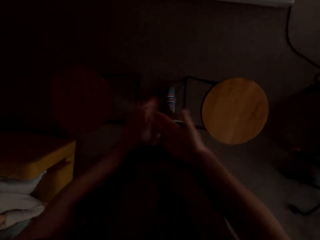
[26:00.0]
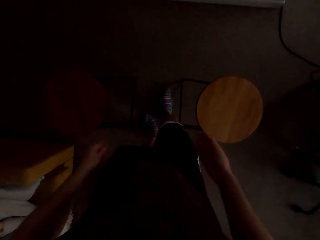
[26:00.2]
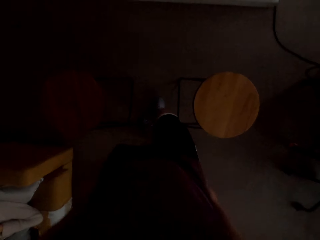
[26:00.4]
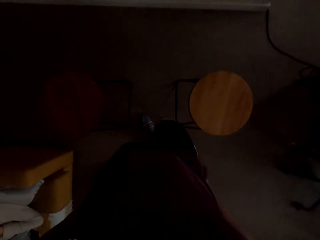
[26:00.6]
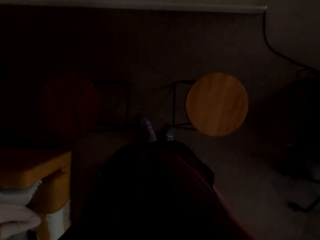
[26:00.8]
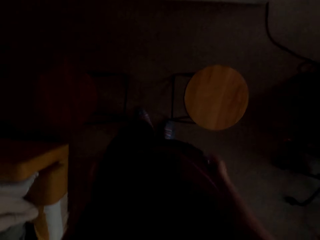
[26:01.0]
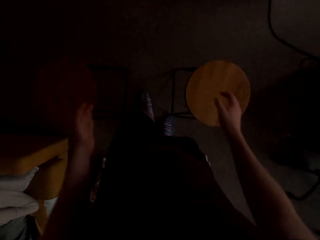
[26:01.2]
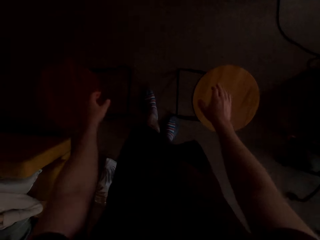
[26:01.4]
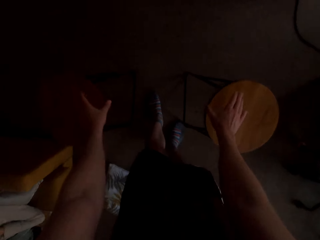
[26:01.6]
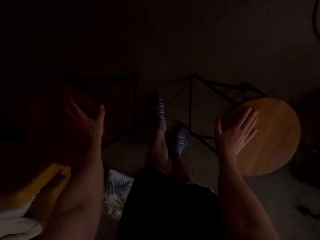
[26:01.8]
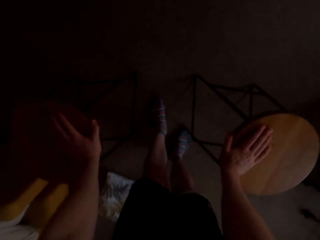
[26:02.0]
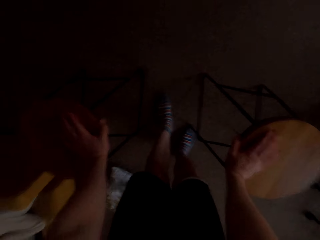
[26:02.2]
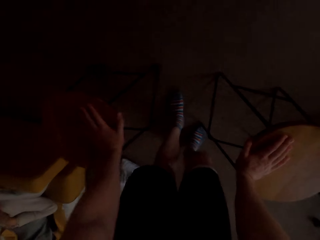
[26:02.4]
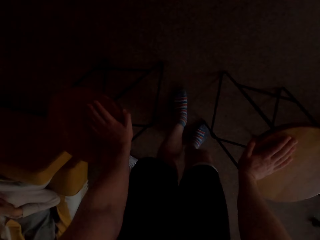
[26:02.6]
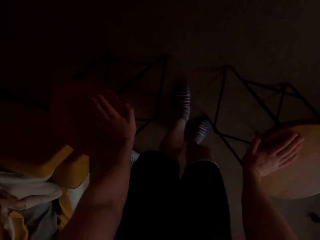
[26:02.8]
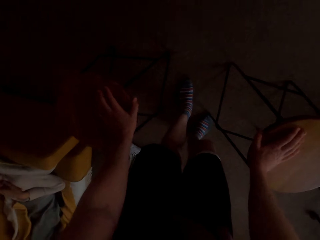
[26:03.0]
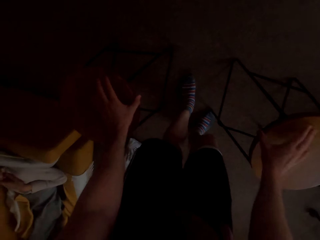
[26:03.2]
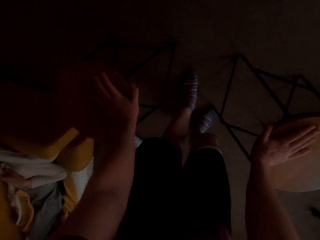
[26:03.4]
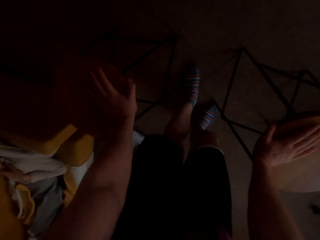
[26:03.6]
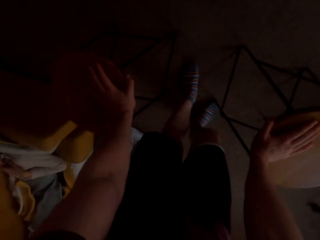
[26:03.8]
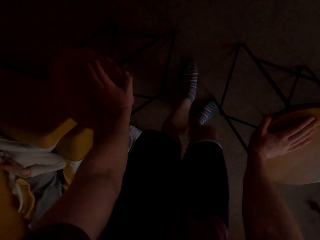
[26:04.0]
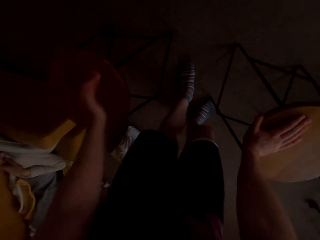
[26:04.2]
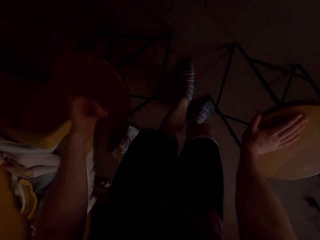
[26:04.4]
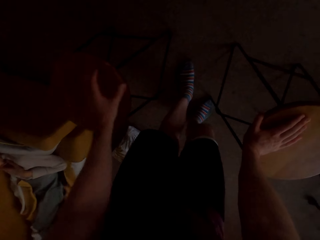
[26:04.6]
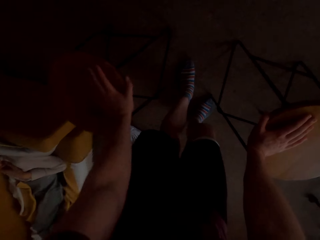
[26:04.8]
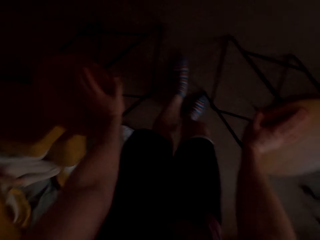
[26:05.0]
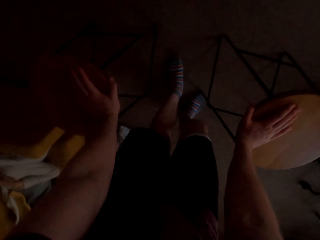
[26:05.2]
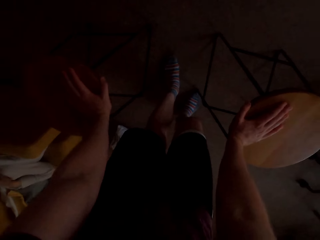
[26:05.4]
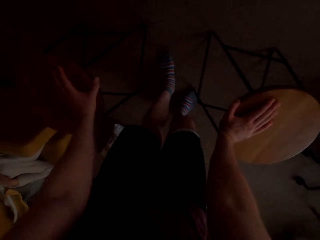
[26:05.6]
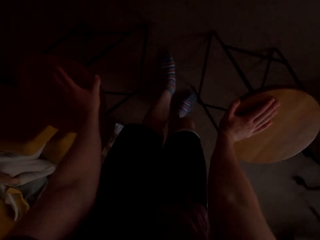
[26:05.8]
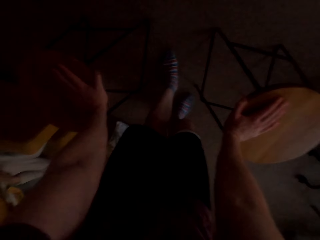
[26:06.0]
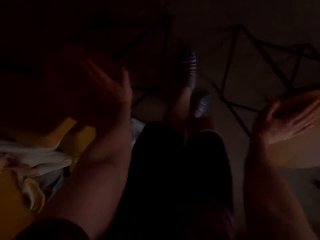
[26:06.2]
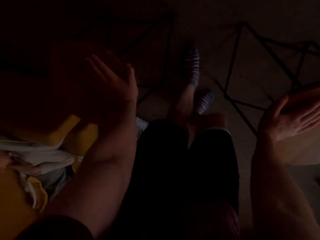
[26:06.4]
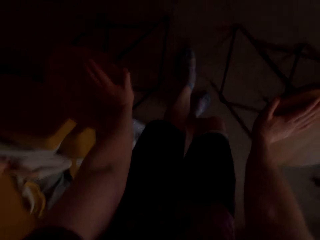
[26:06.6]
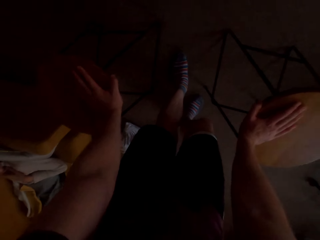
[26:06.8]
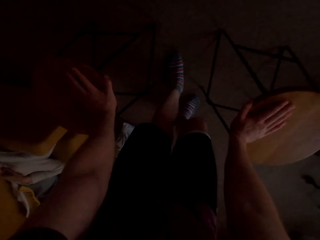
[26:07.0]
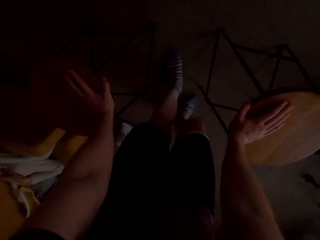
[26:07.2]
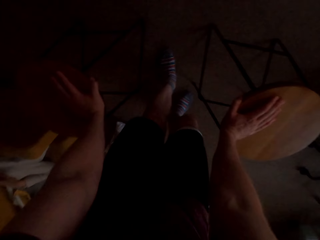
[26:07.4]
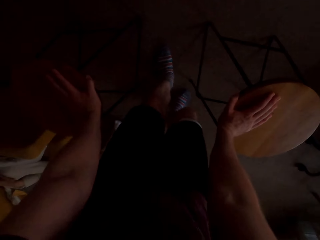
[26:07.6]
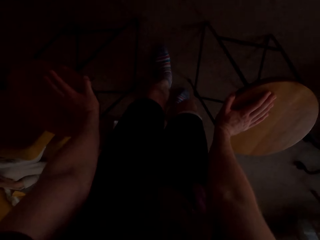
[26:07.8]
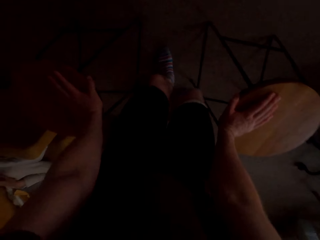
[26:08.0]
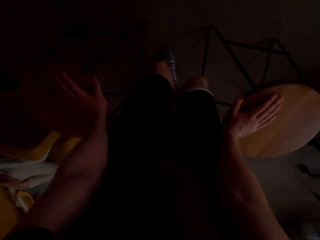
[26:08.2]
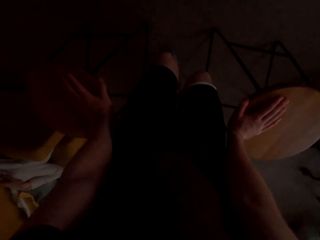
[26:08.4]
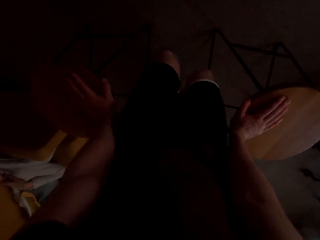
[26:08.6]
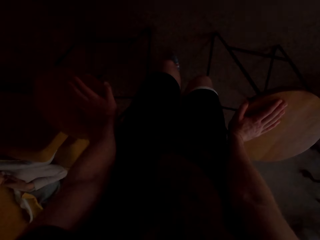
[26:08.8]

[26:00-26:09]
The camera wearer does a push-up on the stool.

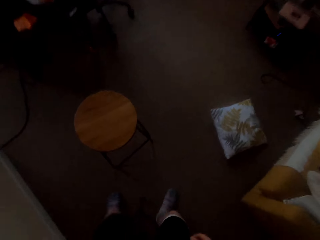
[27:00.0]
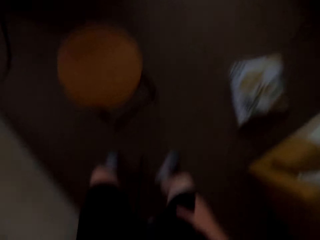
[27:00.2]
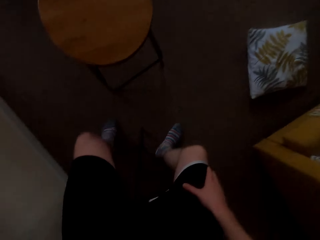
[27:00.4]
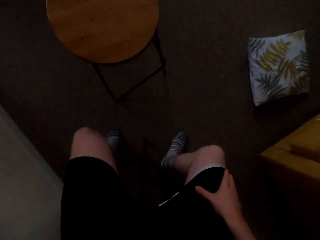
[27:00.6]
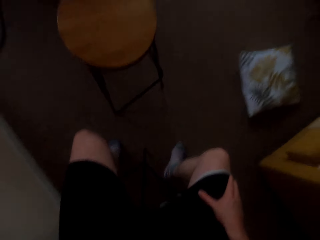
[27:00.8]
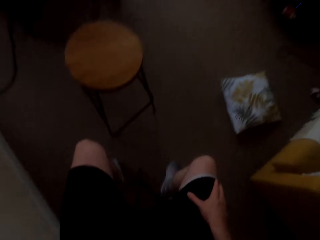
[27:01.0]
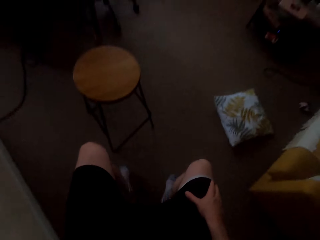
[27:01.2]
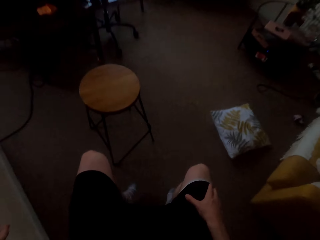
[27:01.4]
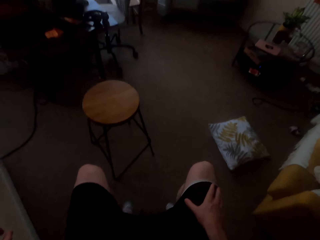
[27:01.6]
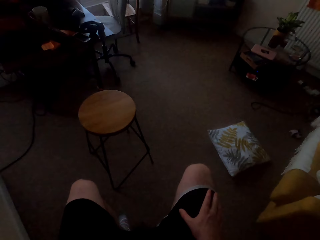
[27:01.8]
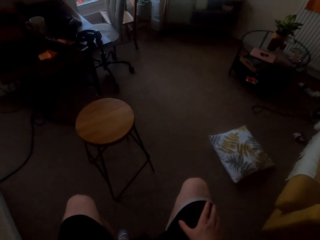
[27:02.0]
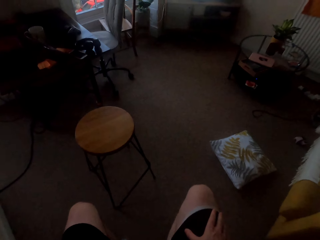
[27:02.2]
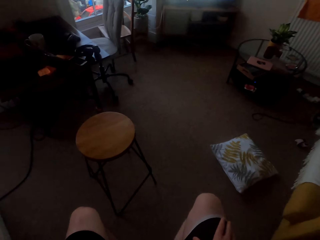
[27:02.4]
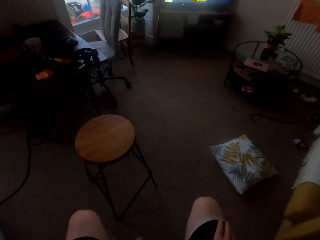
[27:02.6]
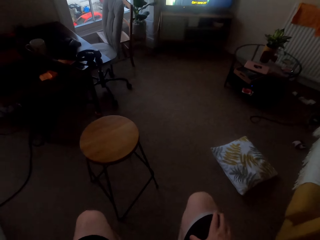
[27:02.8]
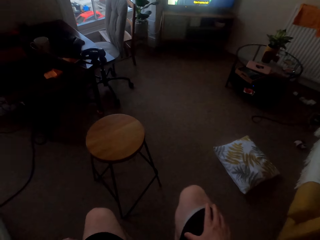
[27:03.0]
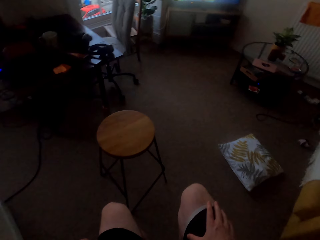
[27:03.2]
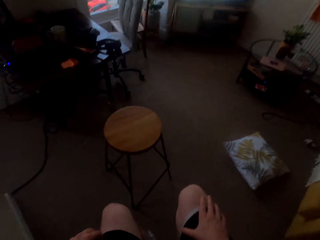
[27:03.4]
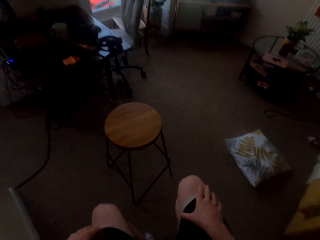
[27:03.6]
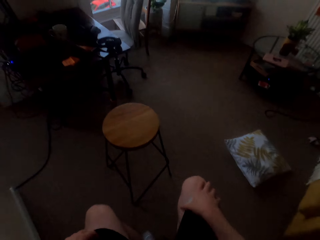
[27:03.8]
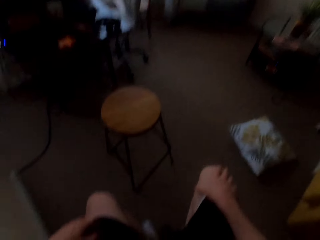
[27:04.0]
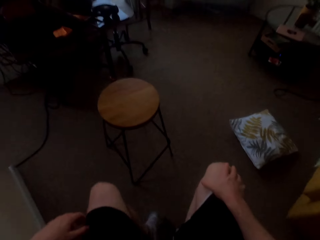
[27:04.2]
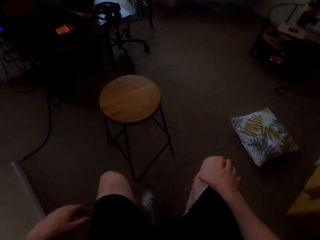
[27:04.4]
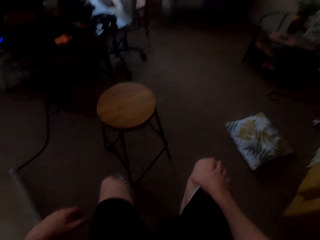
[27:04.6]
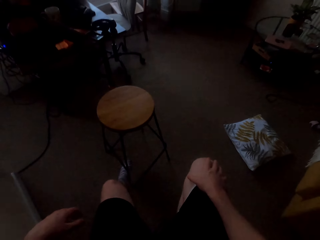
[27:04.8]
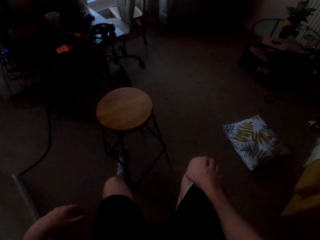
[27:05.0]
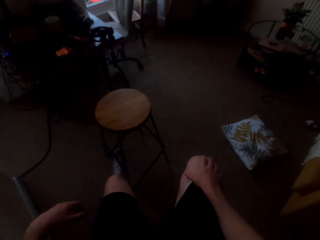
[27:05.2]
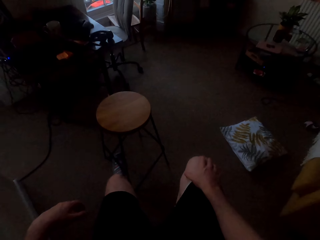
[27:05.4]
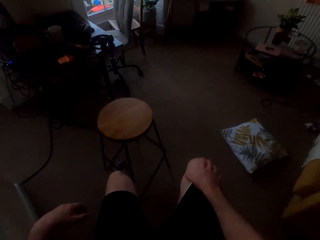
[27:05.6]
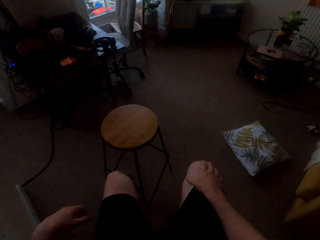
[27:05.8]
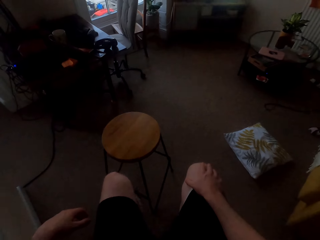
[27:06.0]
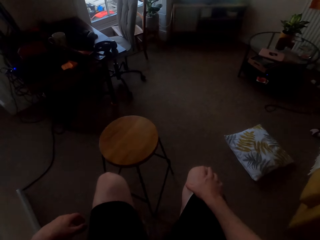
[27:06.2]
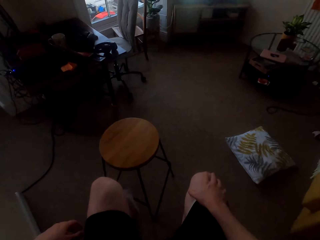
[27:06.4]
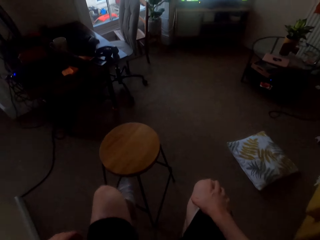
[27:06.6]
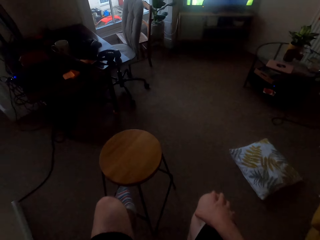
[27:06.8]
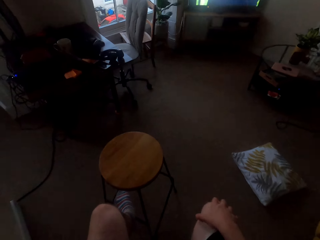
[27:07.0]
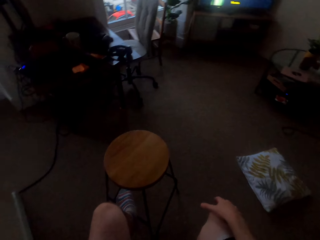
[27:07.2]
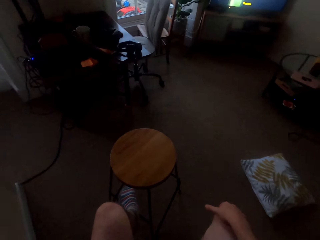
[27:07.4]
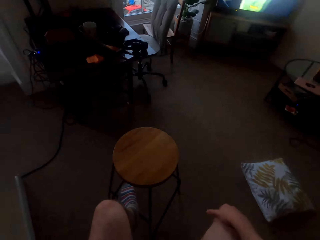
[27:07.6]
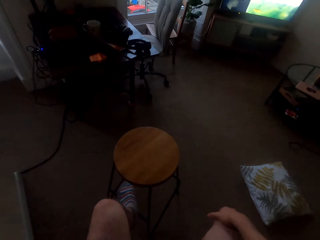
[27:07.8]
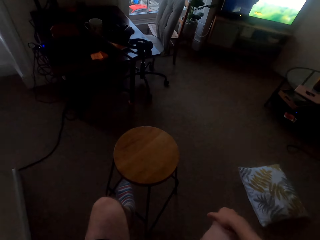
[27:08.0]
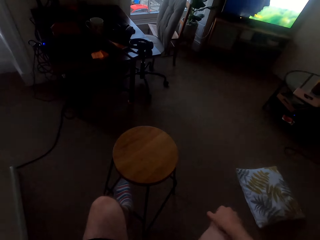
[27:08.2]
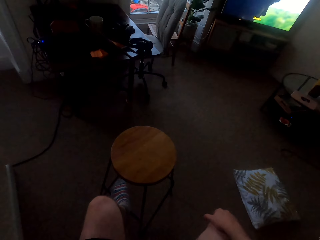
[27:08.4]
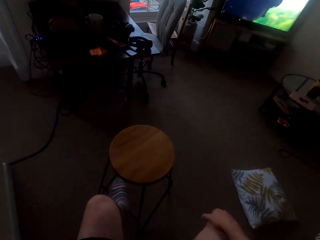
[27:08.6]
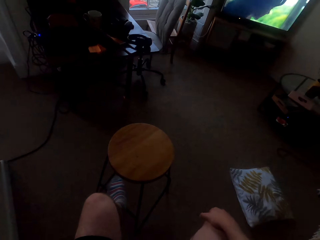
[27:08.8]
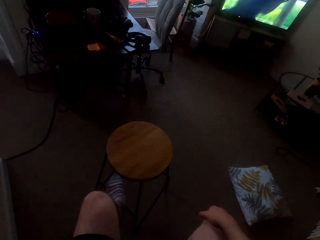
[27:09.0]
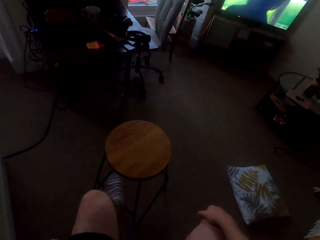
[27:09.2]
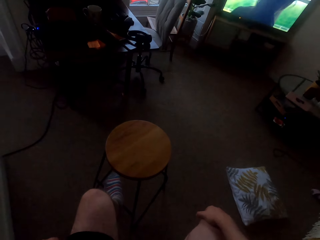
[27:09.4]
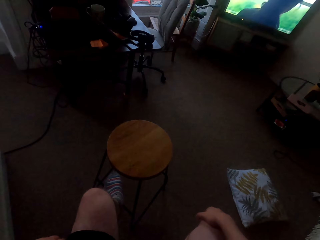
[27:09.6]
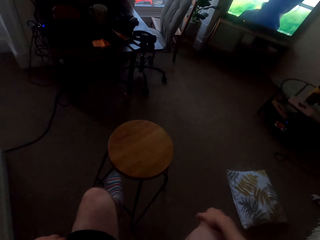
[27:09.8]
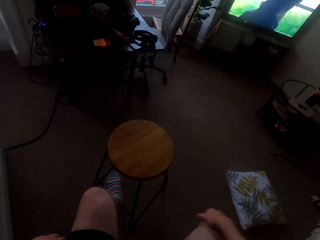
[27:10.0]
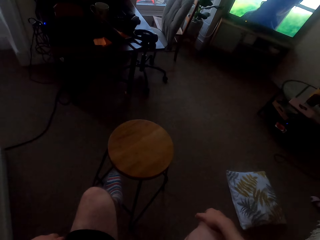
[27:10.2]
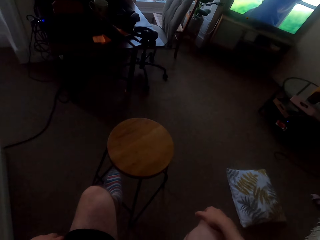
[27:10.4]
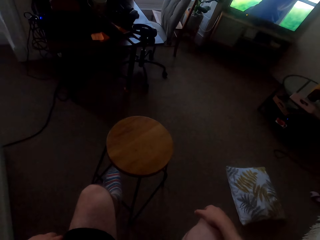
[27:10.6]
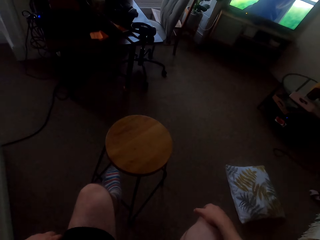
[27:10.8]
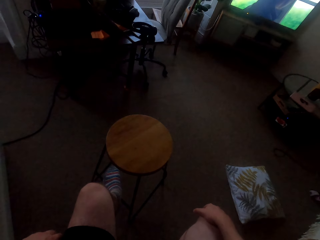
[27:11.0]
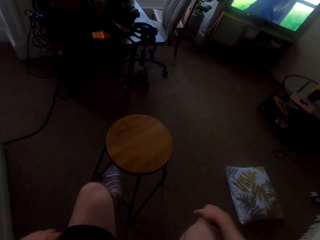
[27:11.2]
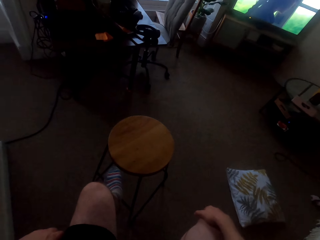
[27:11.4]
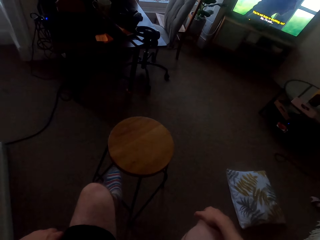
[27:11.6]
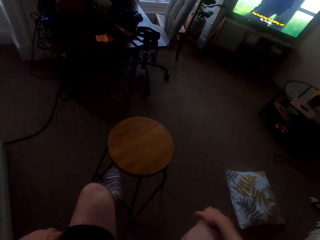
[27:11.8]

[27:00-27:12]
The camera wearer sits down. They move the stool with the leg.
